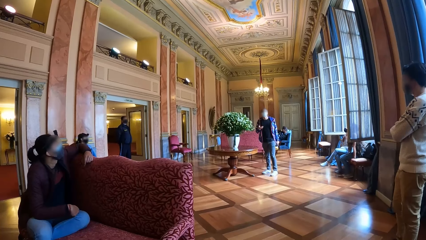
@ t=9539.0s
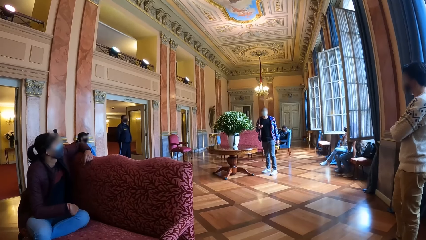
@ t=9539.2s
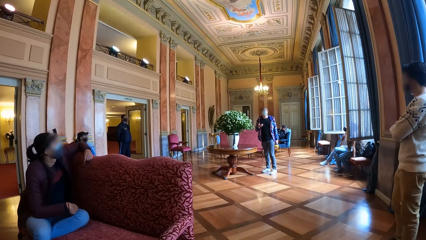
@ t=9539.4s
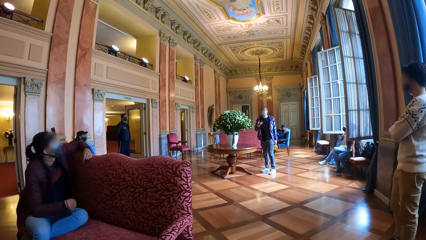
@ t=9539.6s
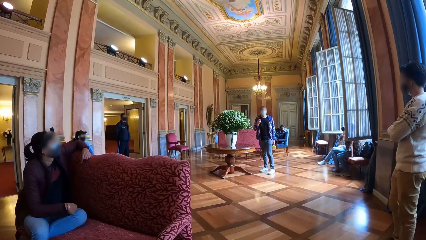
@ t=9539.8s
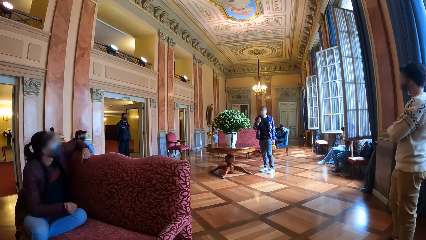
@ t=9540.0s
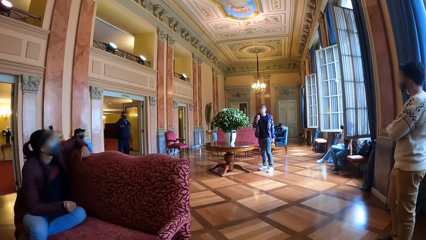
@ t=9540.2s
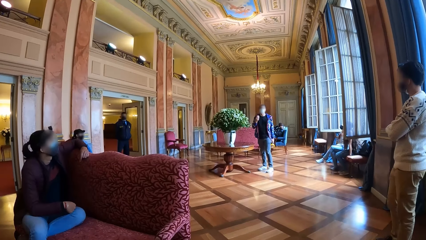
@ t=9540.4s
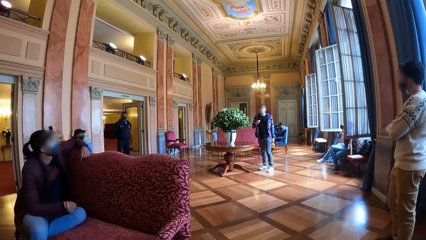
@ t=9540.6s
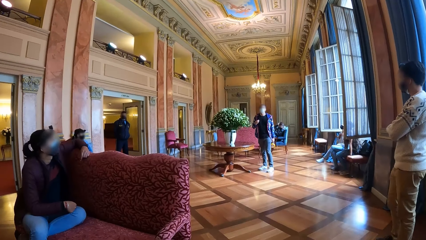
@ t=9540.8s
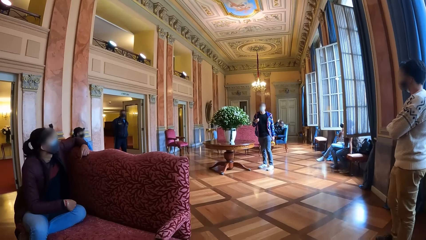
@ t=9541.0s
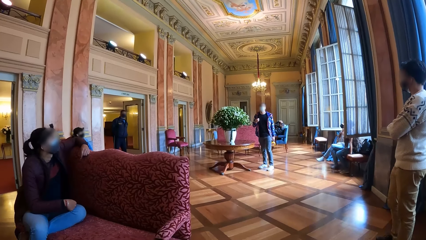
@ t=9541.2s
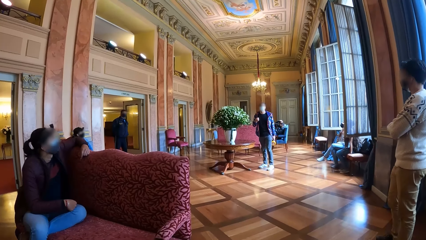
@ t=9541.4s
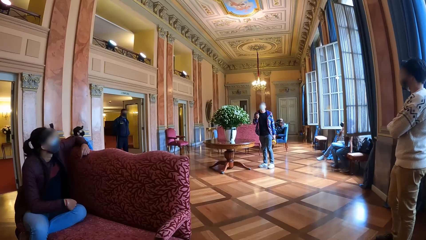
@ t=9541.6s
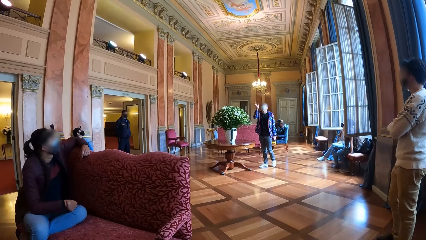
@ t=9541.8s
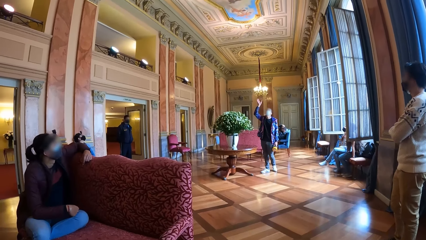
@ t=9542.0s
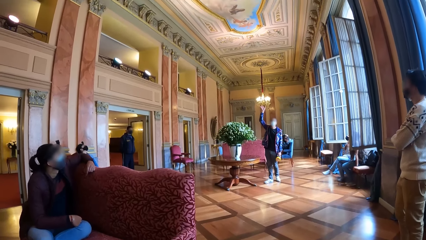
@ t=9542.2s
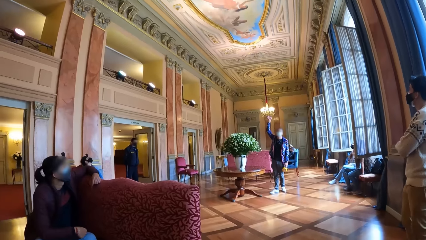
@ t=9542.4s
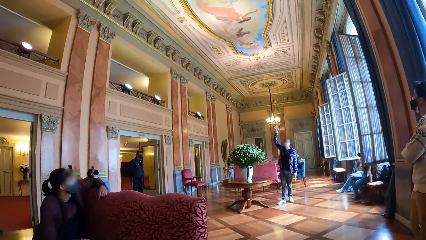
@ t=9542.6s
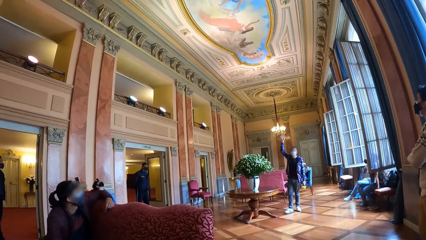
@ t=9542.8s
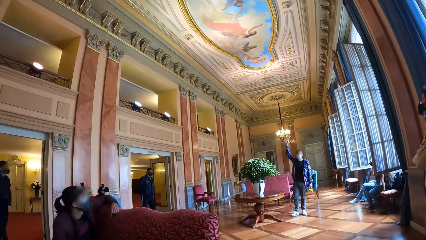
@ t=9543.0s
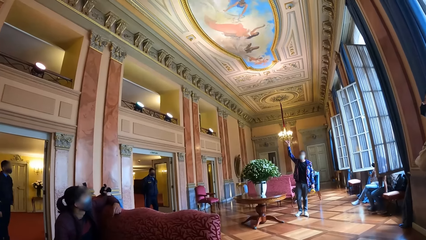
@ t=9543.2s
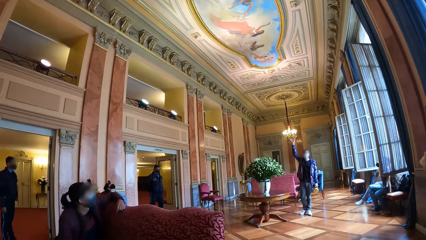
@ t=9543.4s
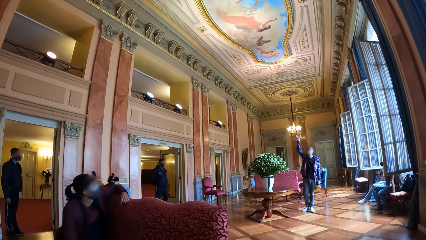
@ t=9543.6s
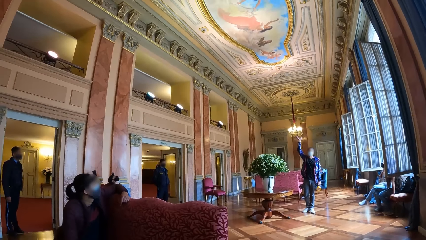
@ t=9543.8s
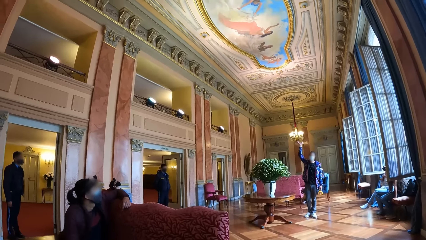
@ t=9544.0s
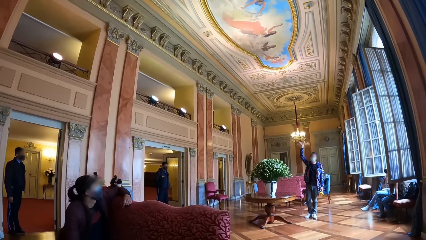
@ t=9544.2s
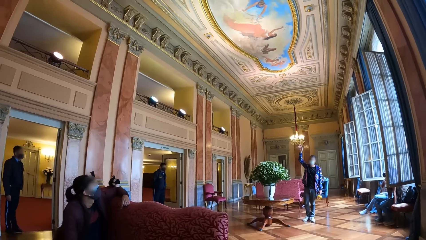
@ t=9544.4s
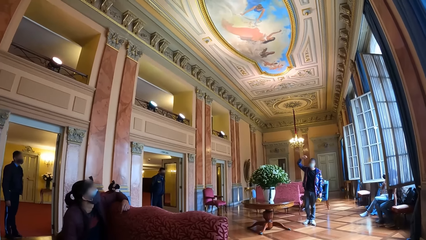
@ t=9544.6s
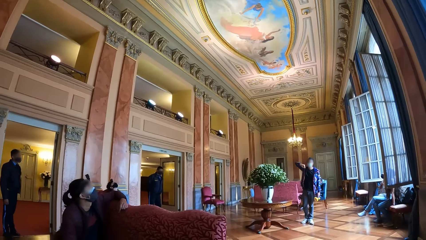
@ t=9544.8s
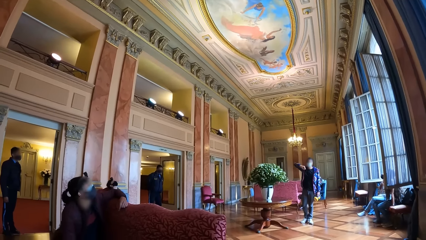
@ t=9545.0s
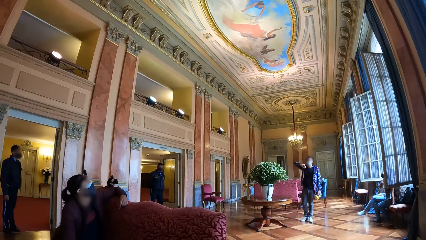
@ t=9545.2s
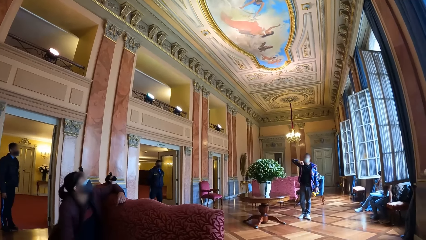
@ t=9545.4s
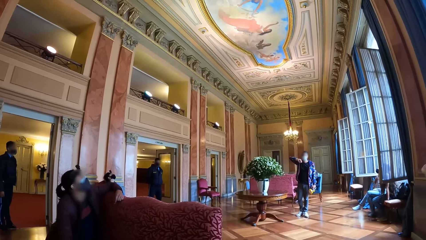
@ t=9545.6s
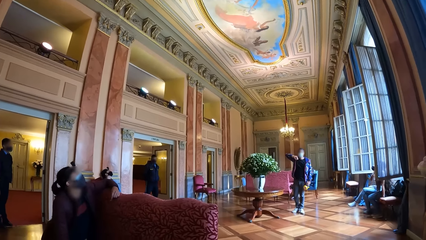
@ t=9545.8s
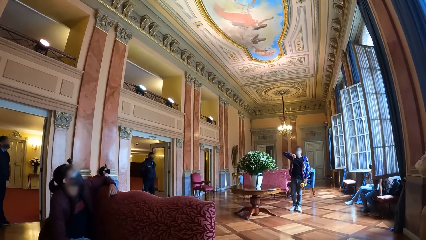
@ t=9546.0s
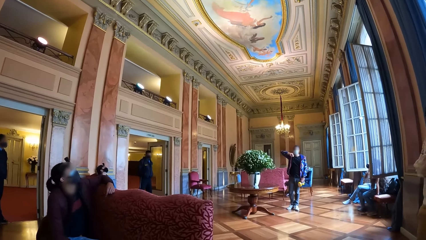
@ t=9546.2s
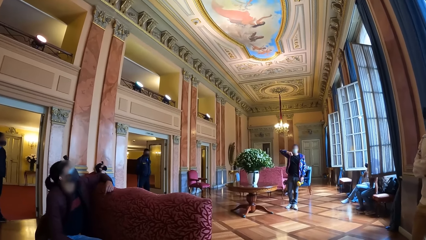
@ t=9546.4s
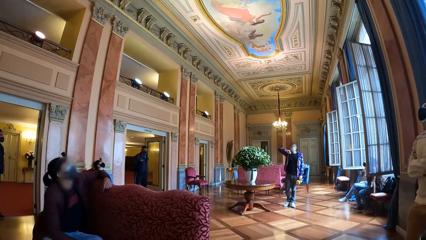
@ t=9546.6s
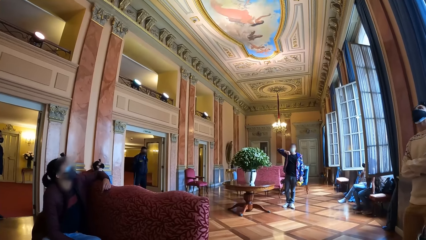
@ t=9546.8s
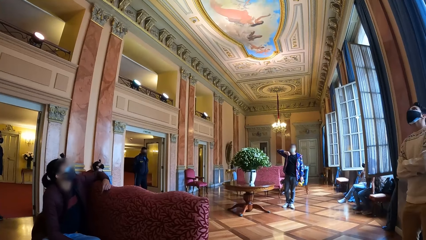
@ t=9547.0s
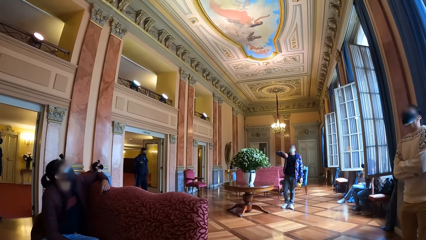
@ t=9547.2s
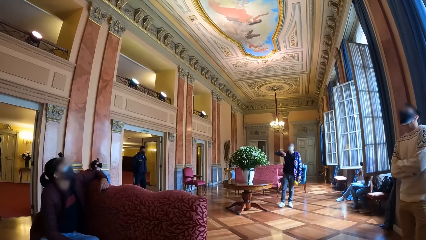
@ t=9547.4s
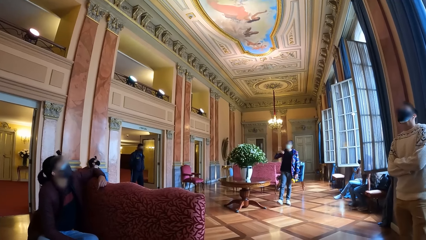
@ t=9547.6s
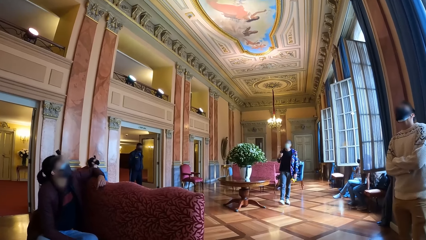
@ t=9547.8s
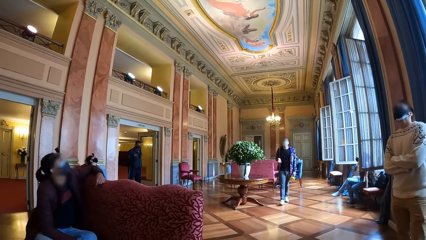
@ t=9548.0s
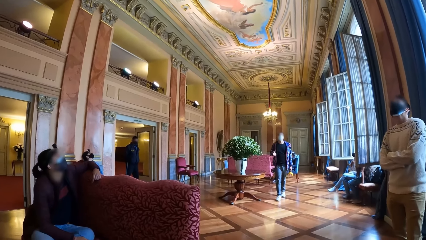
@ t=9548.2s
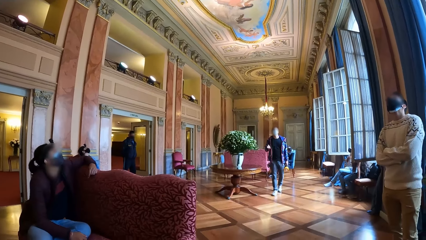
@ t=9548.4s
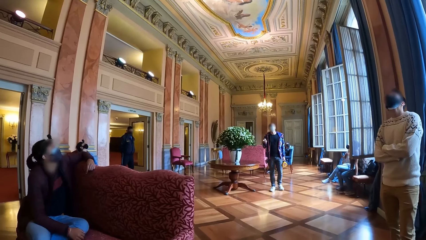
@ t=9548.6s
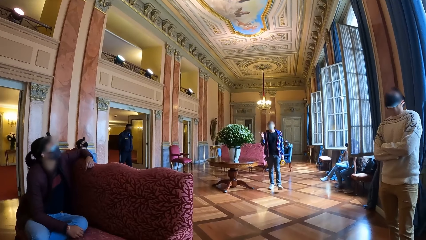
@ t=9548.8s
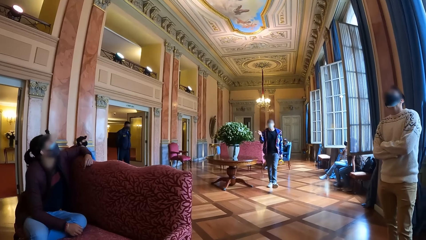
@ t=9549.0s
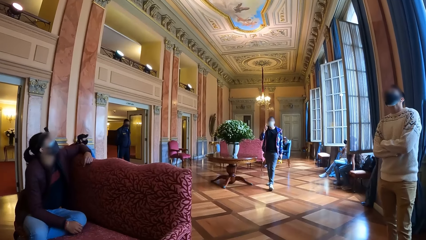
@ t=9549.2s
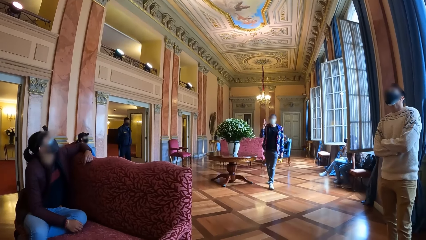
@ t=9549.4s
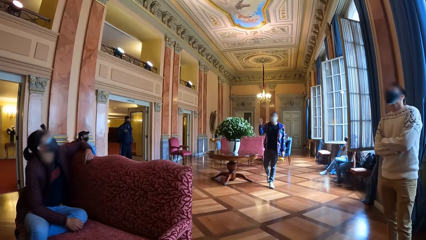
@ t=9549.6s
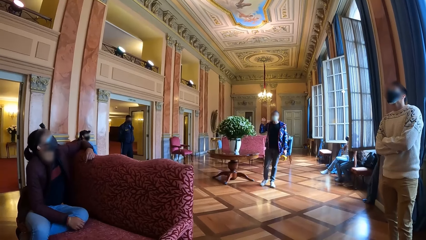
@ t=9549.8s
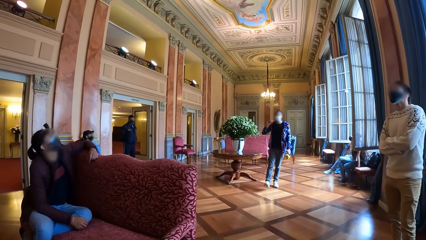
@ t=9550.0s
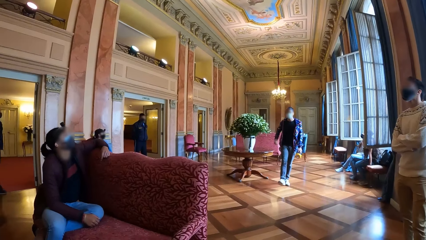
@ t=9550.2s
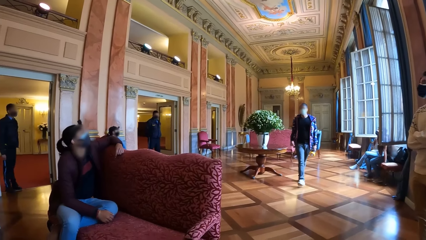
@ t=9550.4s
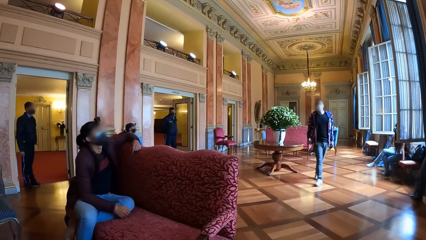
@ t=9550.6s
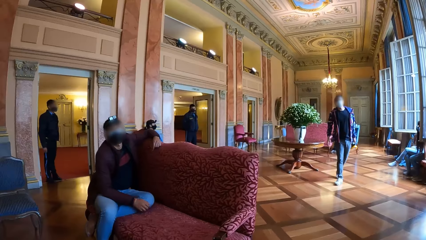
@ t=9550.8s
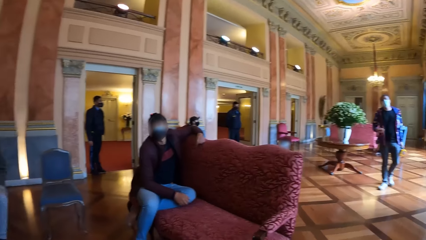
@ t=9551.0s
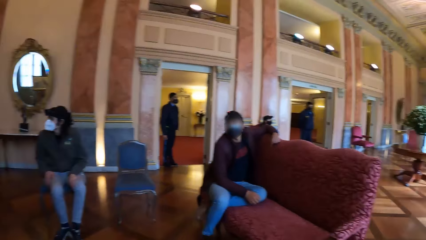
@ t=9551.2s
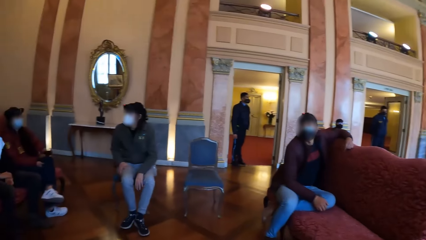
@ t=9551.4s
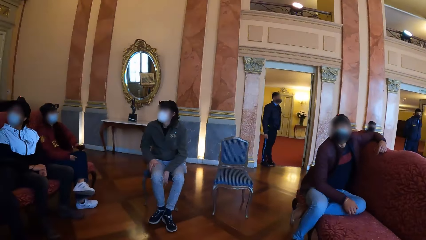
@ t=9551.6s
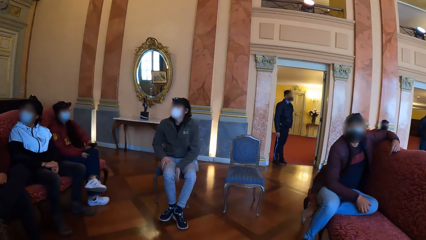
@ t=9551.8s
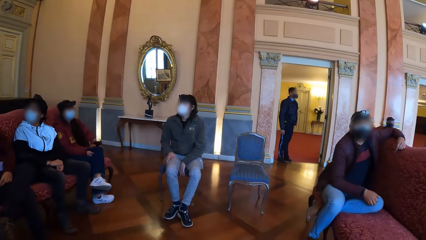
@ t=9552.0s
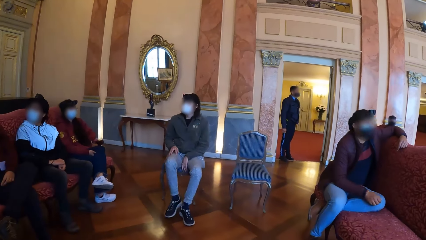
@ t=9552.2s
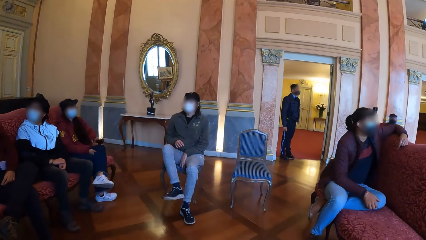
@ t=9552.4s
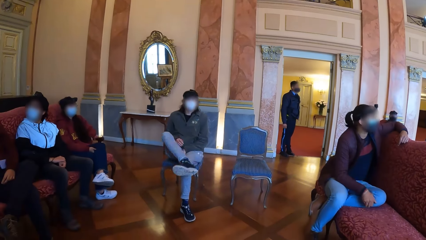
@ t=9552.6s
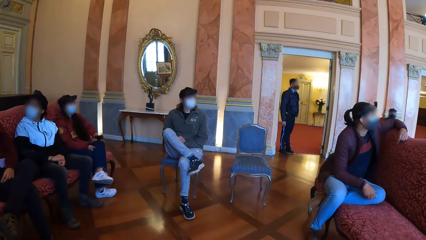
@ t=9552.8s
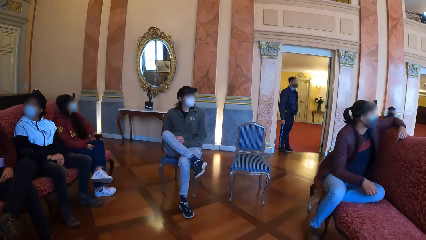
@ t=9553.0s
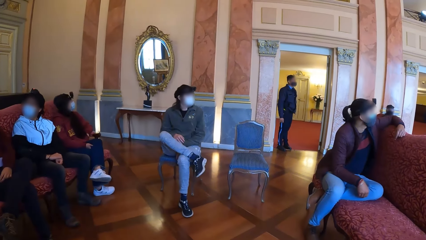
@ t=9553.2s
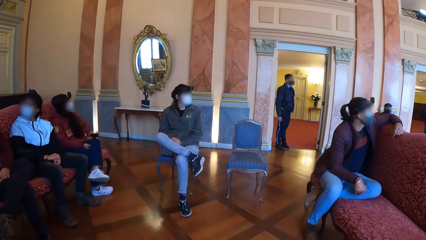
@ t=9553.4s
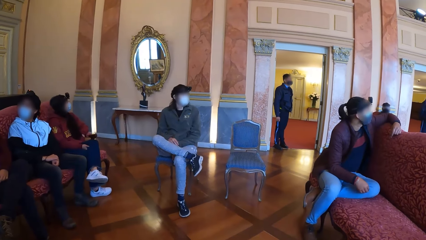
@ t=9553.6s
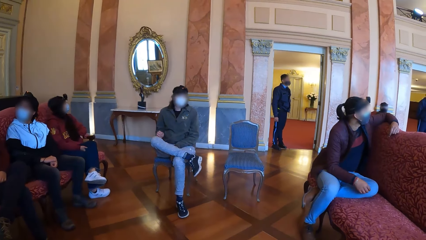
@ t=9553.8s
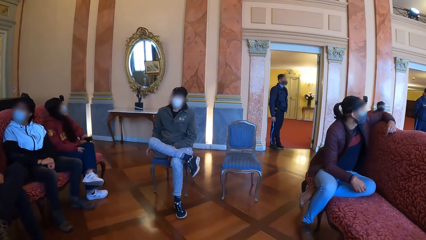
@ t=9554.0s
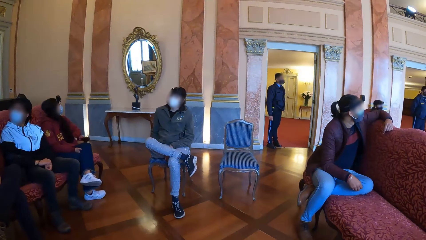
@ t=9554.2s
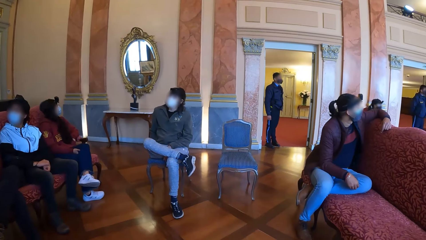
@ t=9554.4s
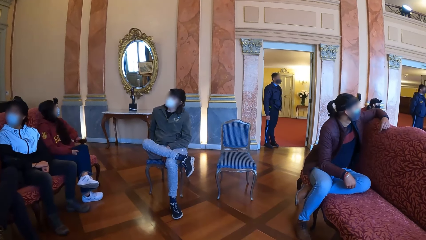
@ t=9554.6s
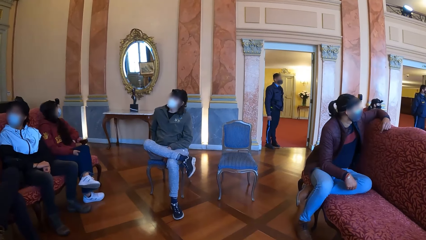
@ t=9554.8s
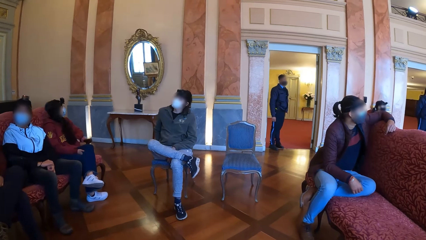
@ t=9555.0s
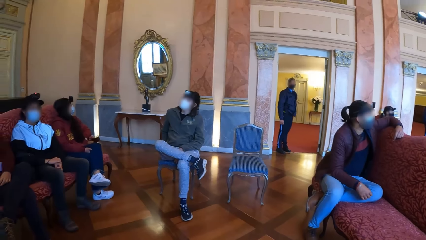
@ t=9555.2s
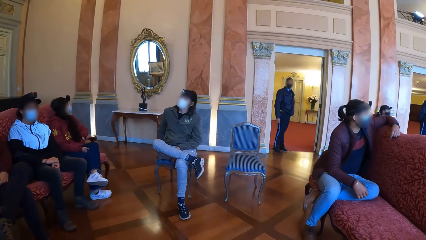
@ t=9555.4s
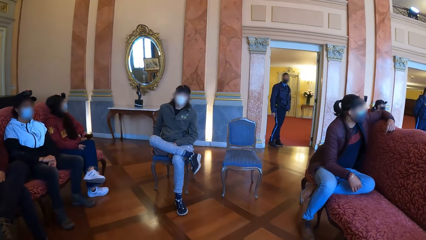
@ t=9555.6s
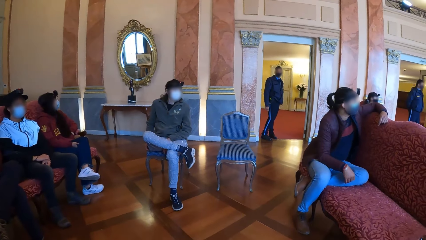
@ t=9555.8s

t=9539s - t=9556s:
A man gesticulates with his right hand. A person puts a hand up. The camera wearer looks at the ceiling. They look at the people. Another man puts his right leg on his left leg.
